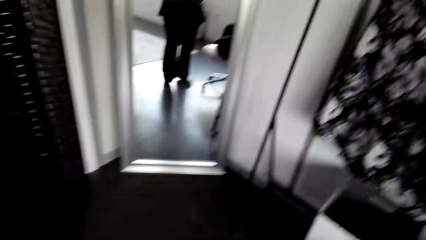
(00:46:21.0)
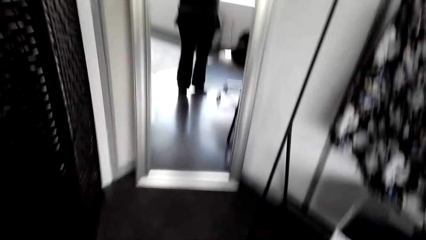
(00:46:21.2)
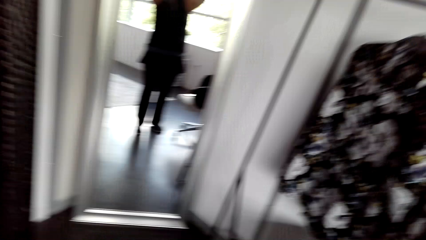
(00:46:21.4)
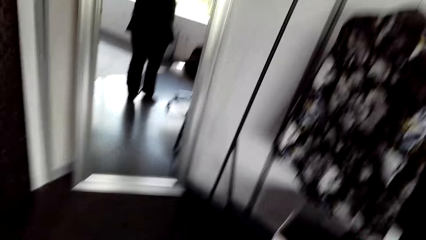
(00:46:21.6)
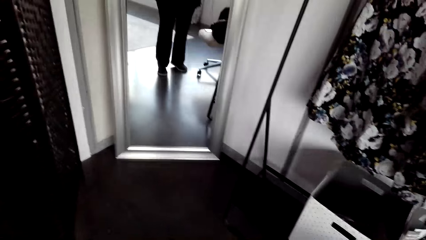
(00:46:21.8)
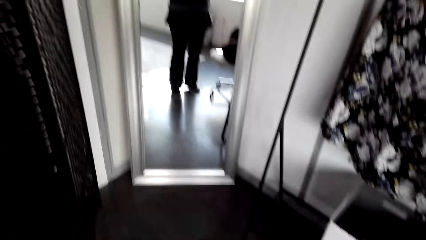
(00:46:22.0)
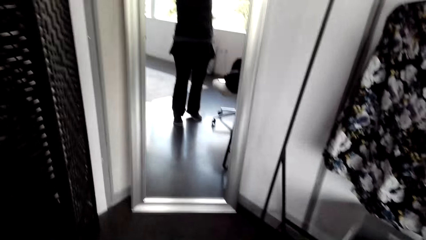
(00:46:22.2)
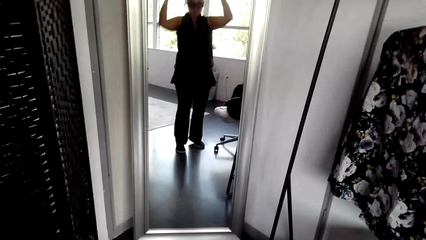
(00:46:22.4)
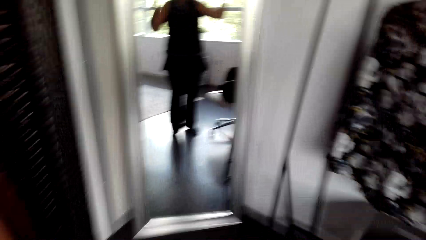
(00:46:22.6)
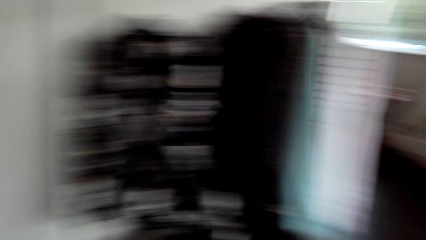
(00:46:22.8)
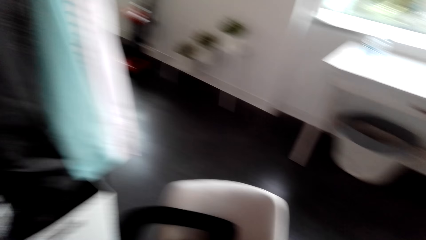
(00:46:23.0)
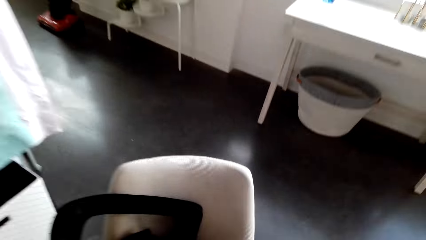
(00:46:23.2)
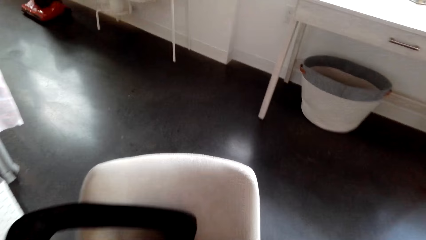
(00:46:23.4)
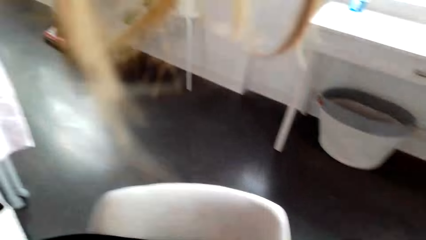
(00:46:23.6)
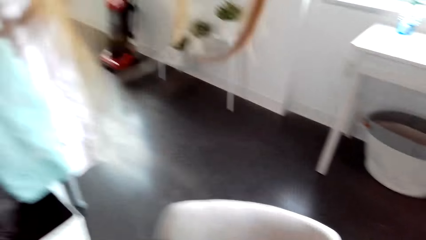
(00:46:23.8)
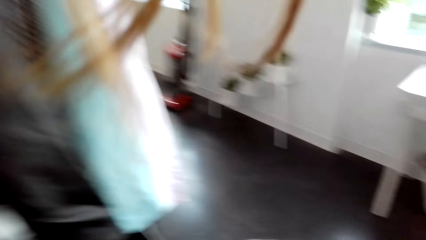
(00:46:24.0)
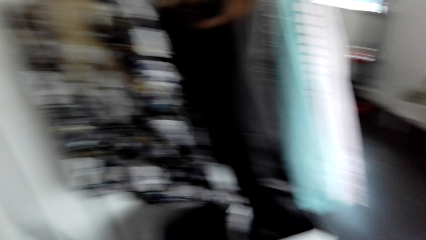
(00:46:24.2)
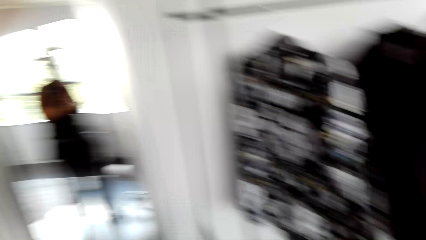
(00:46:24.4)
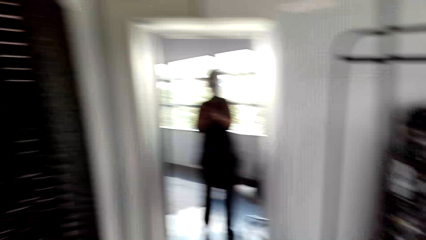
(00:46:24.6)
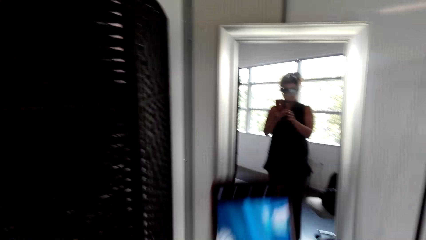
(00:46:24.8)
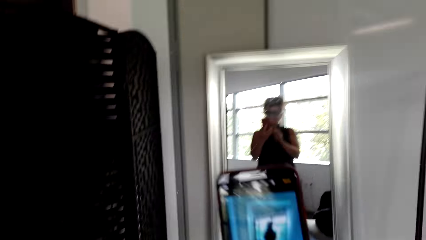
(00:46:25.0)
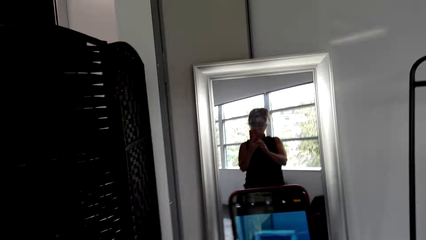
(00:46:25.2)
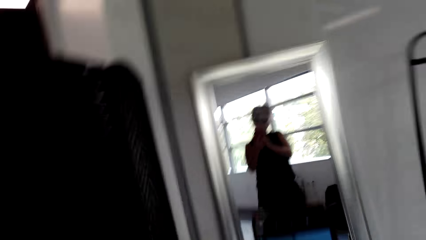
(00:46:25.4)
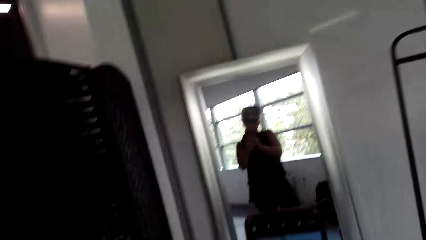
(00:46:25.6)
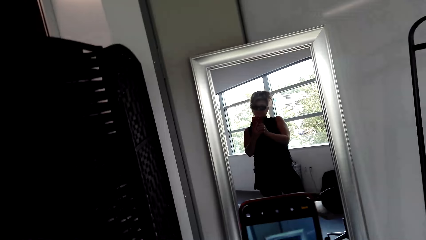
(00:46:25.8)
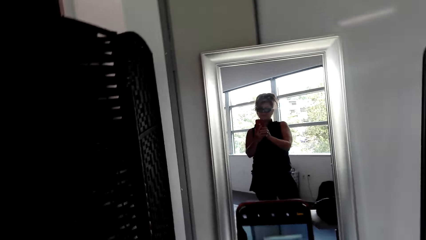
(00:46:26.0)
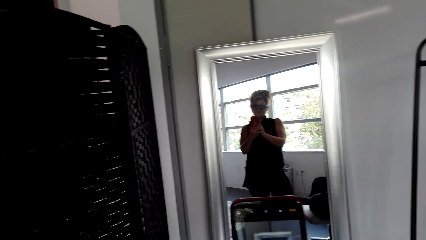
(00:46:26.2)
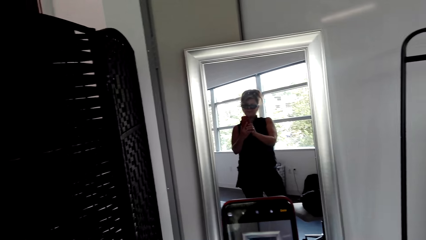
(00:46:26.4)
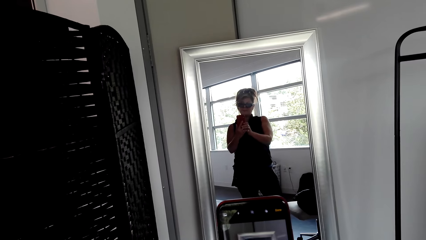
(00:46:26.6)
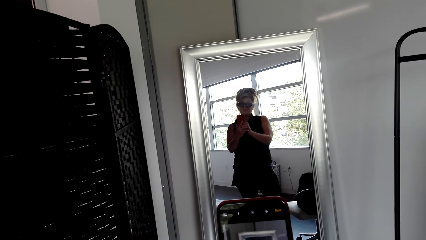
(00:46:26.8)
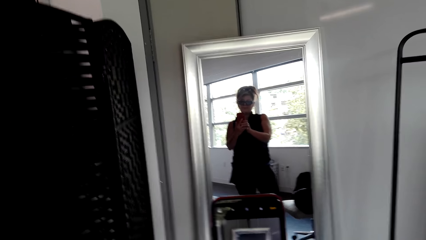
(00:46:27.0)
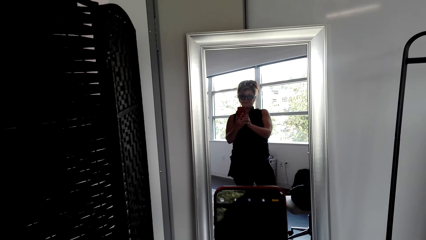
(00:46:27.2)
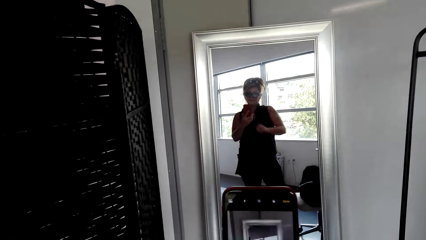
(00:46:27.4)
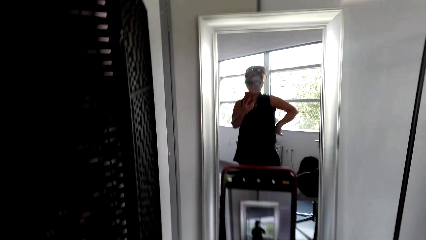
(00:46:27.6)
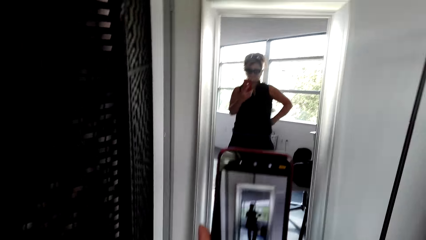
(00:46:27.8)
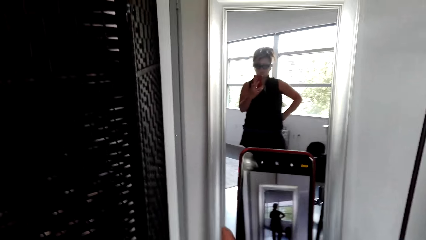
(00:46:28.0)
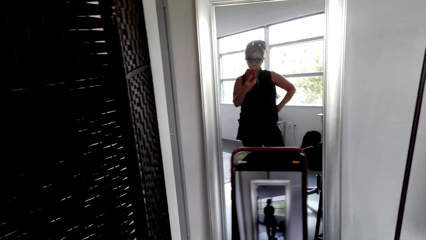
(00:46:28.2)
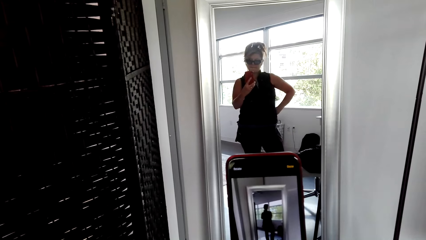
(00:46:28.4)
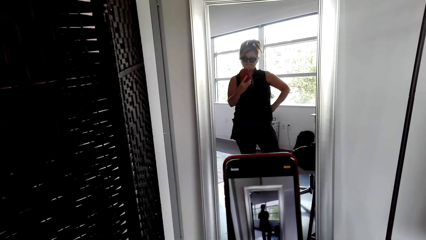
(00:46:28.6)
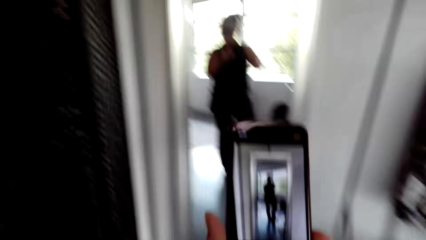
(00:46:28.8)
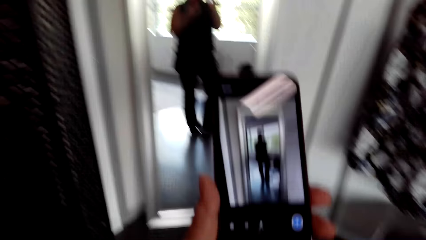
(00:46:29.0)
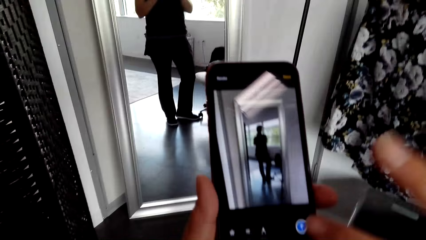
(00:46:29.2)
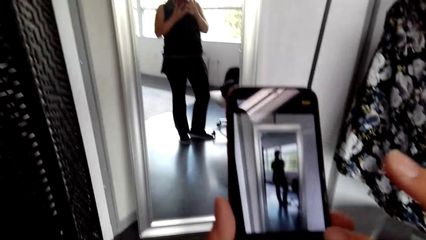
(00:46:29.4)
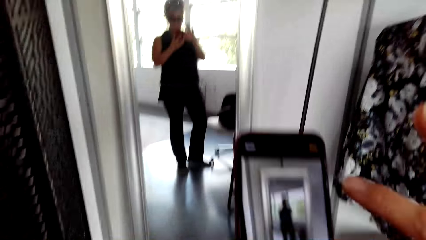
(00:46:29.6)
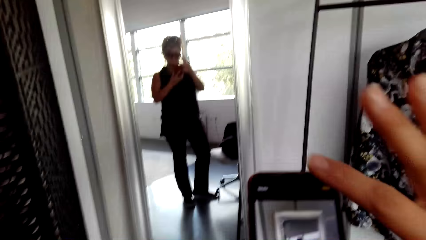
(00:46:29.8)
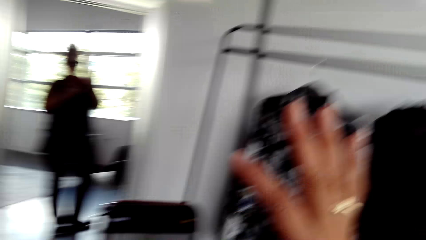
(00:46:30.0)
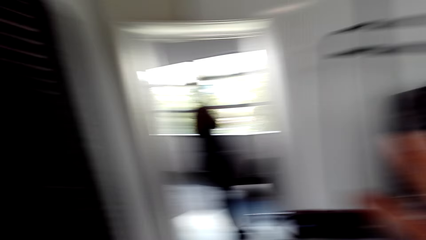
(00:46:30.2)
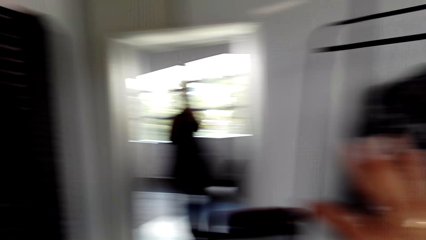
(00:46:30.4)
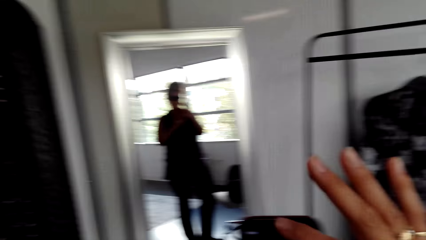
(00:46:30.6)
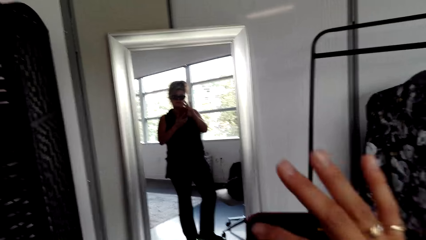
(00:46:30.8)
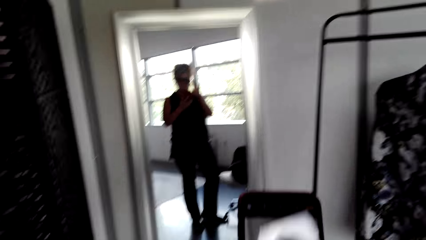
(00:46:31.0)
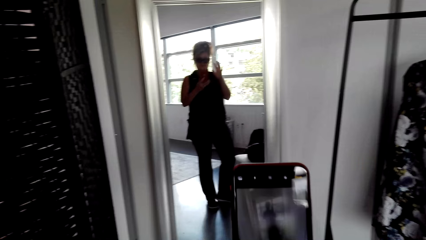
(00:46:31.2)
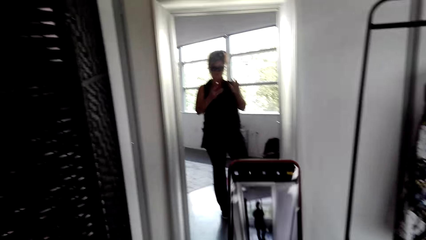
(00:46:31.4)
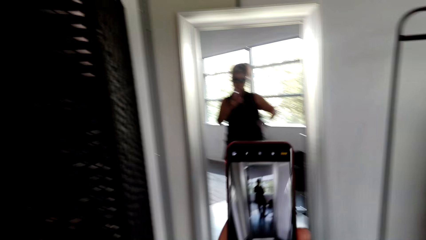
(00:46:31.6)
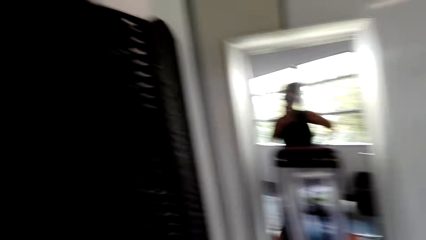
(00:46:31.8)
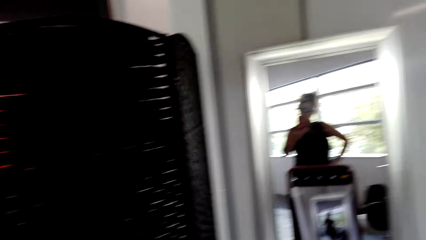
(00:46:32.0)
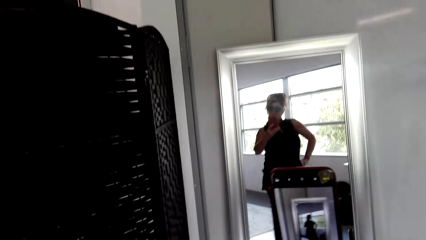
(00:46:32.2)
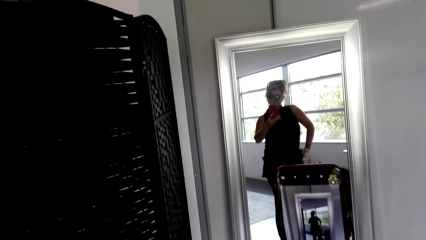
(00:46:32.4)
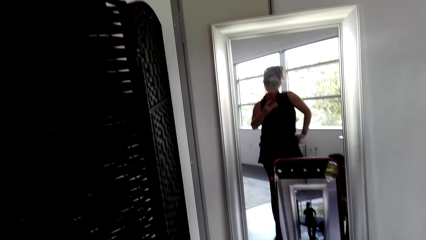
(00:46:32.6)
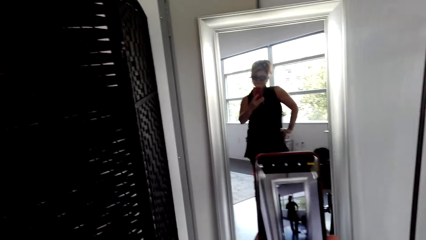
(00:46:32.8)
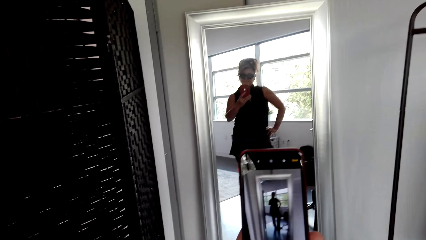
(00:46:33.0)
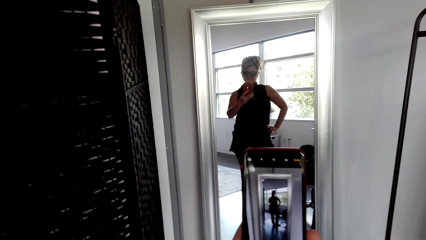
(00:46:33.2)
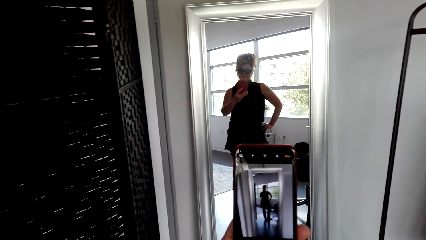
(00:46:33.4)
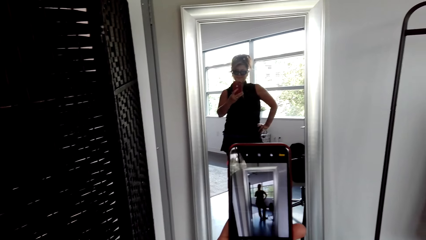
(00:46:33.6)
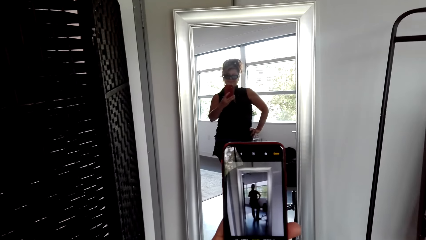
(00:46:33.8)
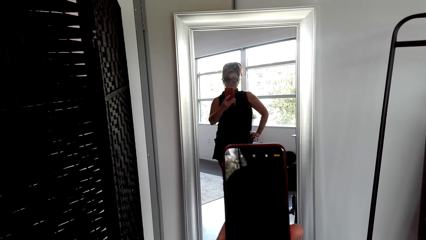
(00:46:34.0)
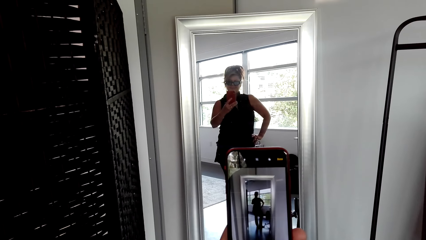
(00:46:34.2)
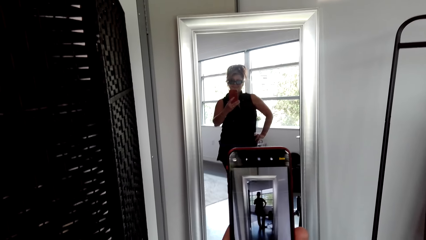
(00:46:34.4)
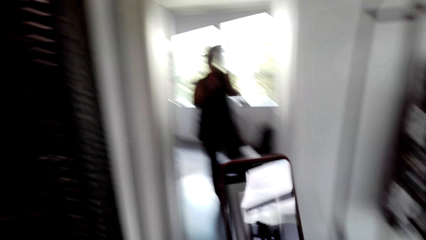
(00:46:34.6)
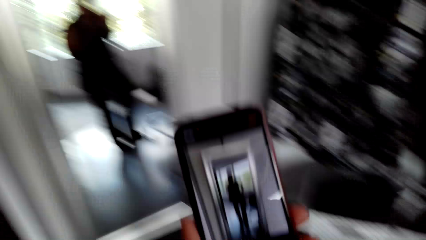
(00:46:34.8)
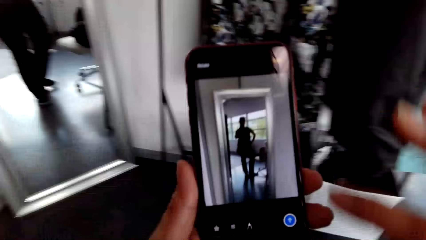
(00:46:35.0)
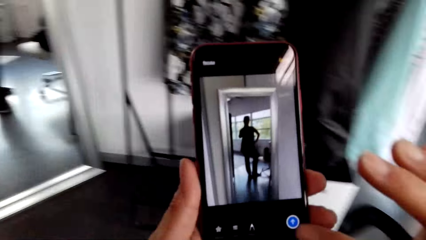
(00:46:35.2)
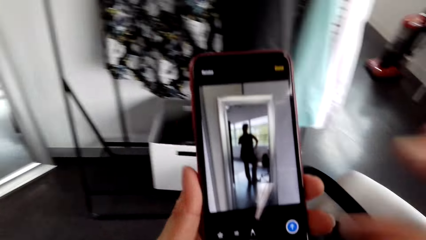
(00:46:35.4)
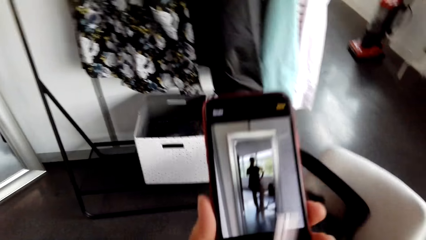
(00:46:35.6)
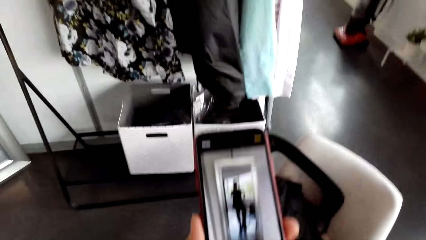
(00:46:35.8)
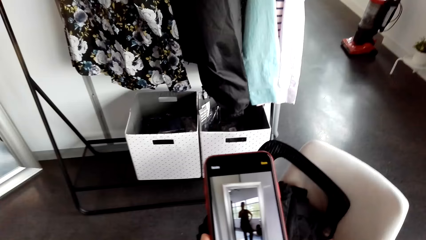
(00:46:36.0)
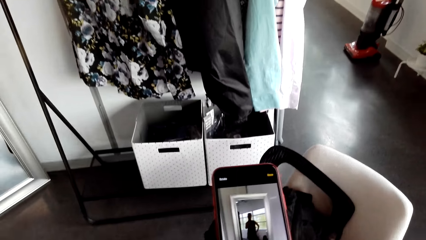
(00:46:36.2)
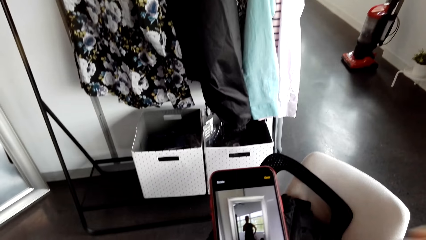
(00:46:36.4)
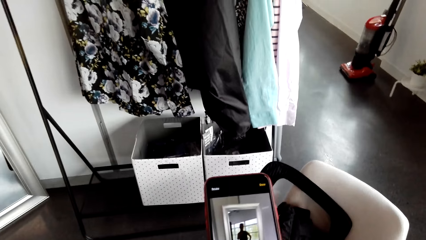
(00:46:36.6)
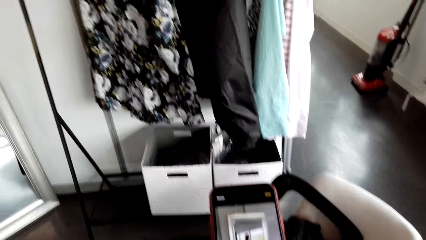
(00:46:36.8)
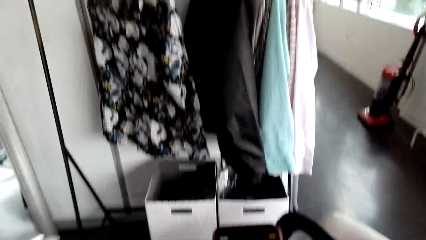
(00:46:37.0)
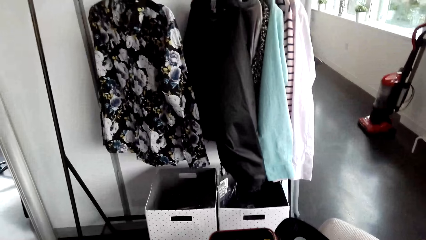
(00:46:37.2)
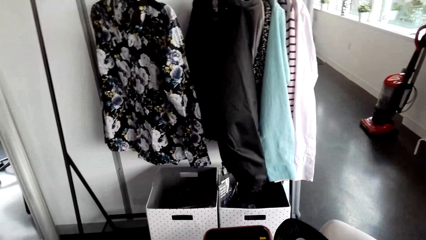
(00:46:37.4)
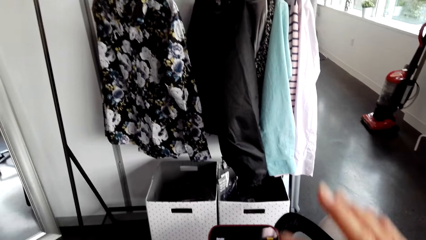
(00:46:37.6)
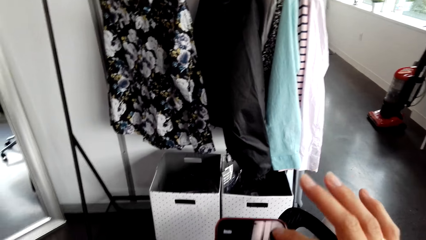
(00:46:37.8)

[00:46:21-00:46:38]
The camera wearer picks up the phone. They touch their phone. They pose for a selfie.
